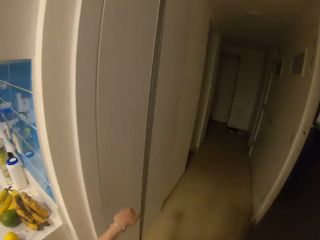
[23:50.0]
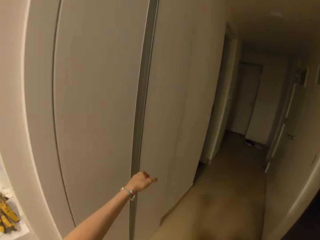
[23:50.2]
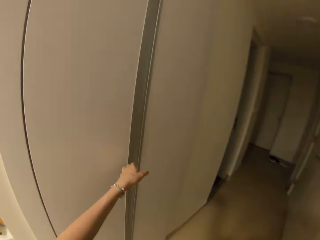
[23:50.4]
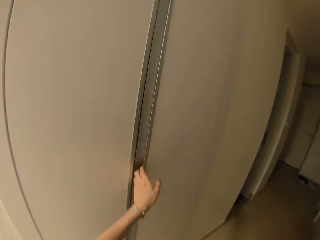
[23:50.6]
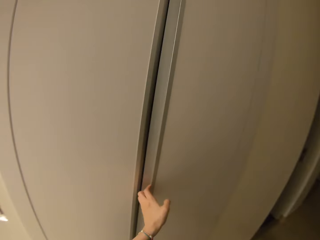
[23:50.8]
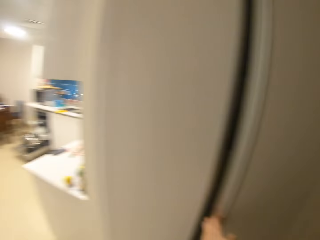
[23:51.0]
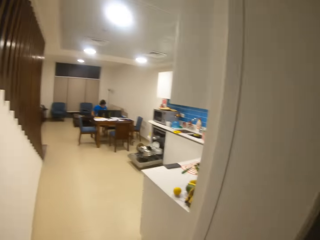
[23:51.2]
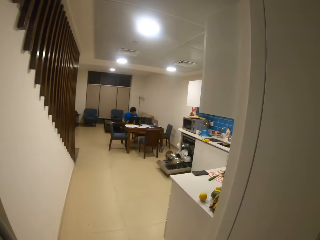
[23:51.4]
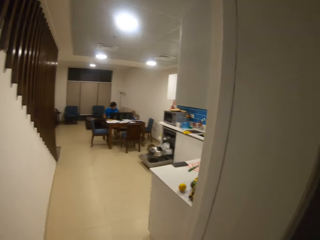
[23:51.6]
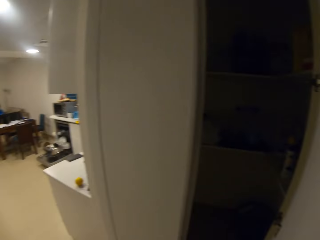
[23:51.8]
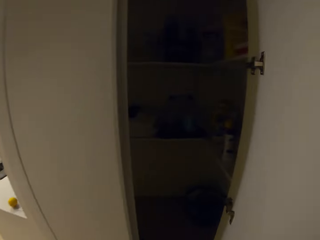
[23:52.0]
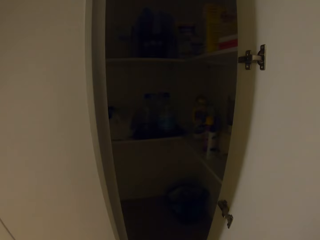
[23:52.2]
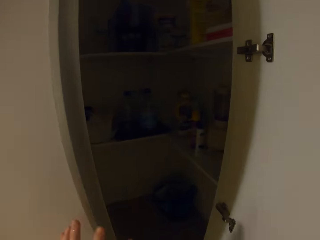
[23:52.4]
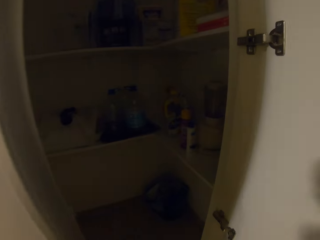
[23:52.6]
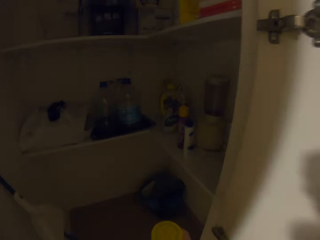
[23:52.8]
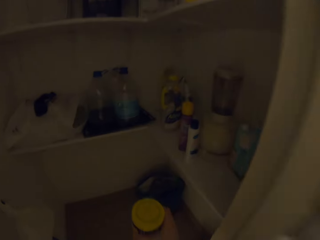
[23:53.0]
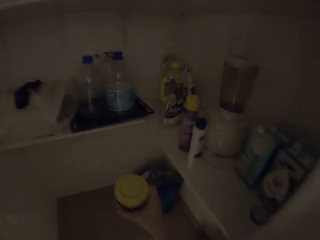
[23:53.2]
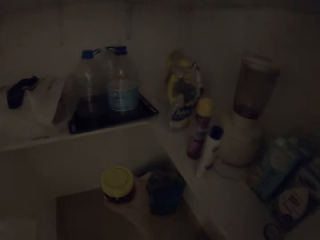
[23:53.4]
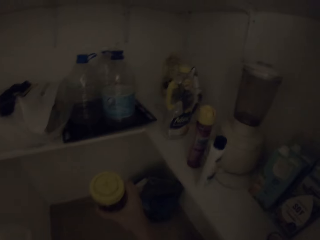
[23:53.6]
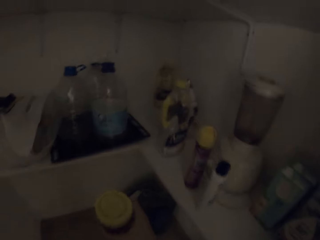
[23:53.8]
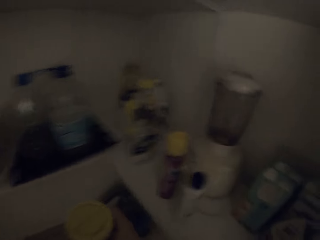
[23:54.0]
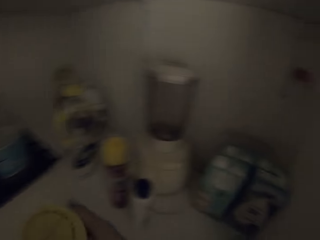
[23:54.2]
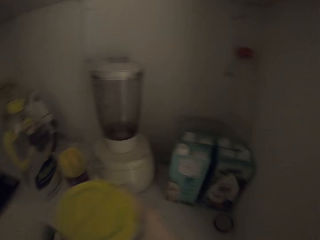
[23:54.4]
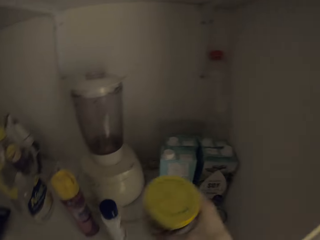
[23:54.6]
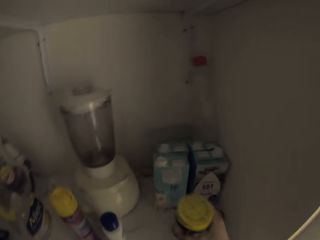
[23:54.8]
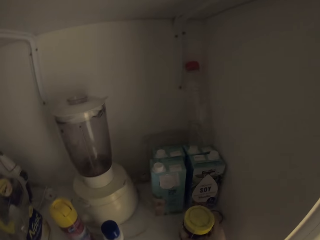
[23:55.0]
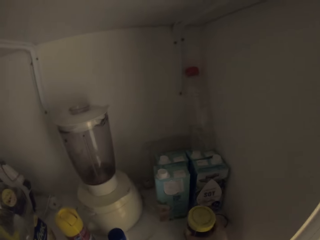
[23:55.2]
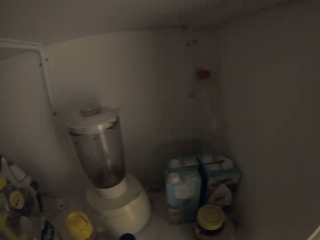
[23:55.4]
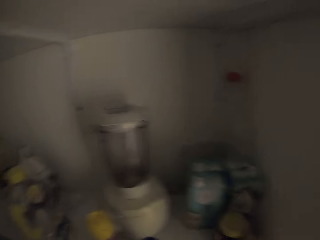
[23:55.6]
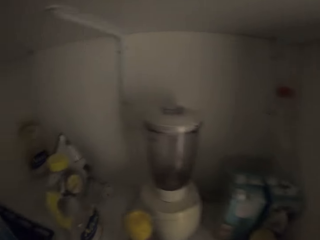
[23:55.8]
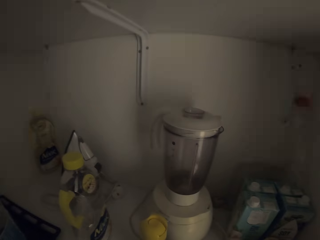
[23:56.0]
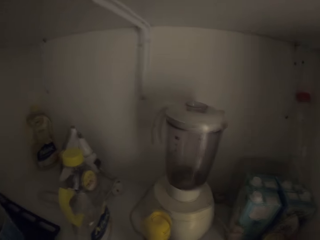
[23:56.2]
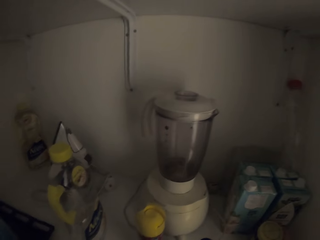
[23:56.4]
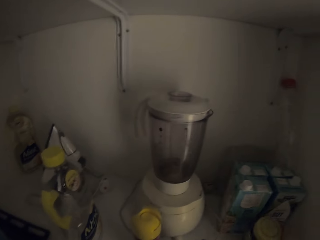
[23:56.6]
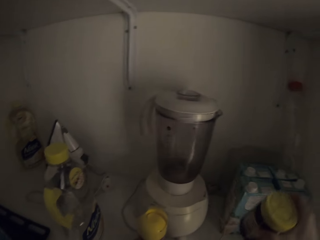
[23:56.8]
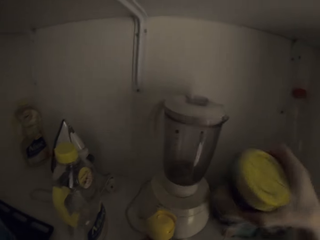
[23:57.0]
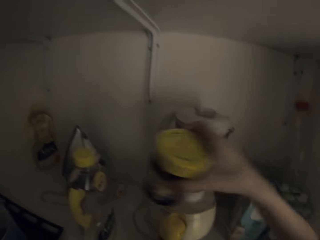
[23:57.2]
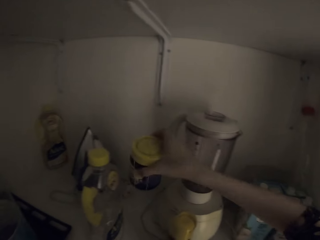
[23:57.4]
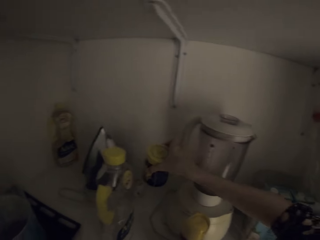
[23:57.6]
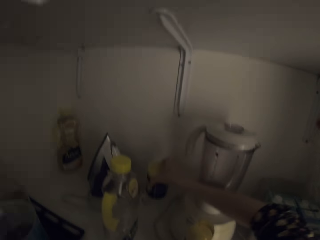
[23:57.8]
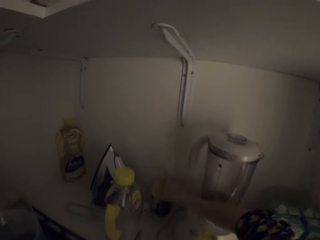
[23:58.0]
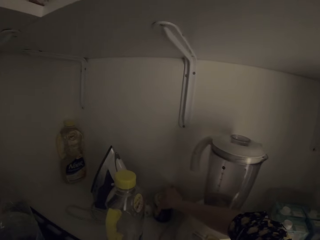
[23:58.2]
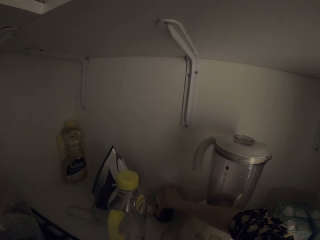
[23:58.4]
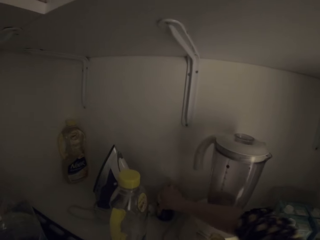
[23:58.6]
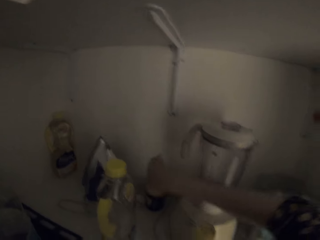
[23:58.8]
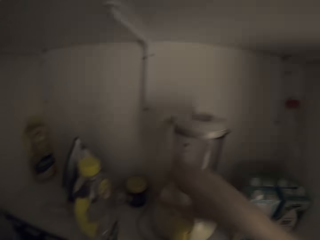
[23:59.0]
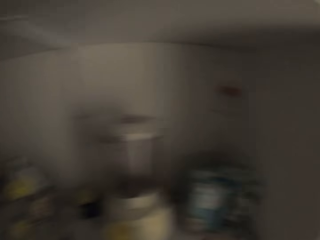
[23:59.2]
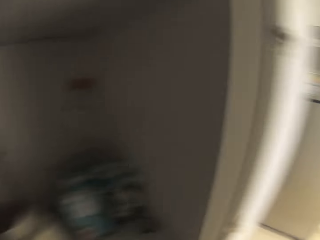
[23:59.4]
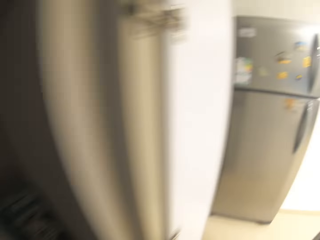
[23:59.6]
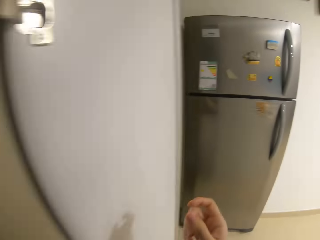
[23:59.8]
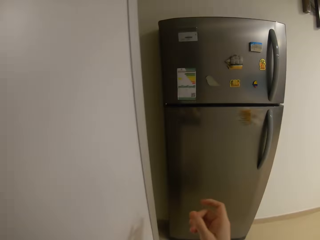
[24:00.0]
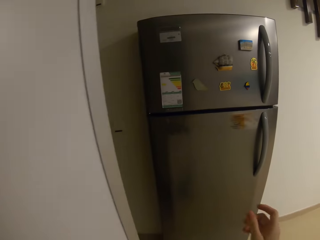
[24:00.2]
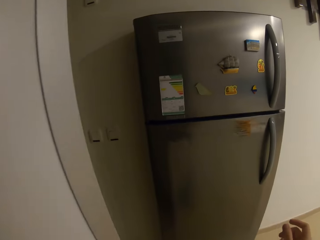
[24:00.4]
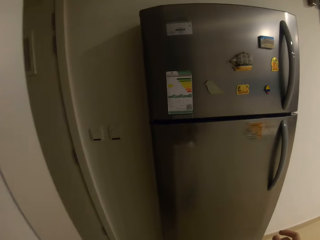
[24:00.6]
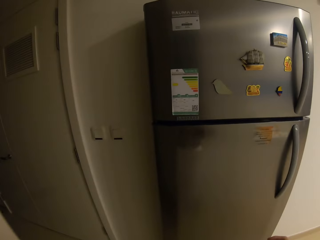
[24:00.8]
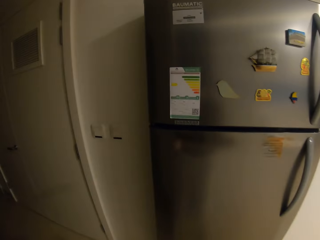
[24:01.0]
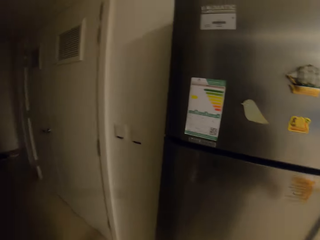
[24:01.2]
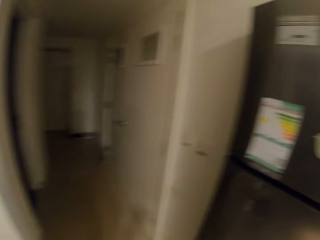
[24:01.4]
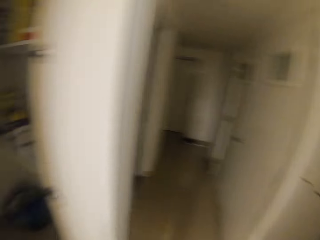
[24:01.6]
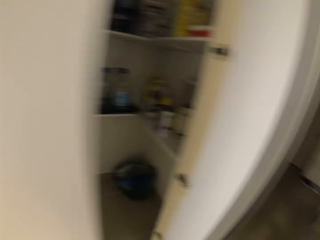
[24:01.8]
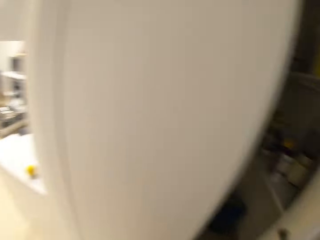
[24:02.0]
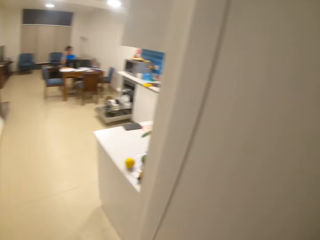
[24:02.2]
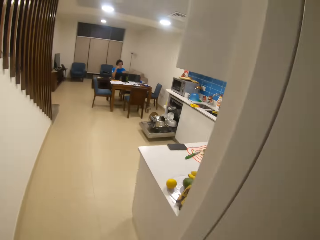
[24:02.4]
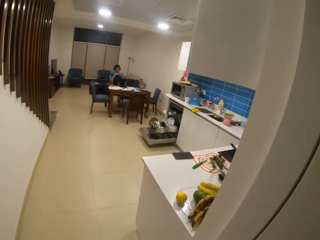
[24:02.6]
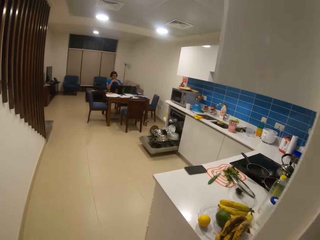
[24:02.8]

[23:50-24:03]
The camera wearer opens the cabinet door. They put the bottle container in the cabinet, on the shelf. They close the cabinet and turn around.

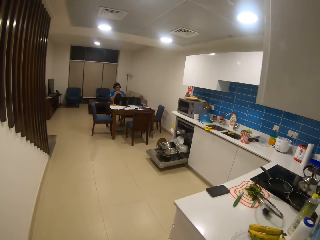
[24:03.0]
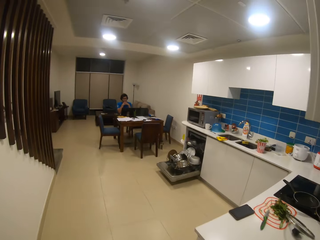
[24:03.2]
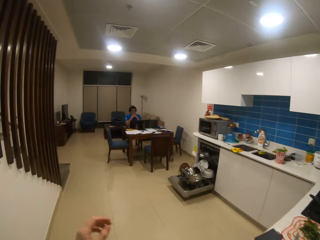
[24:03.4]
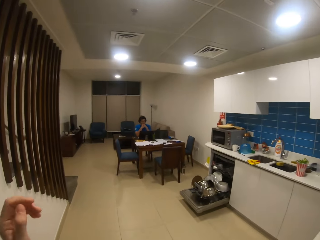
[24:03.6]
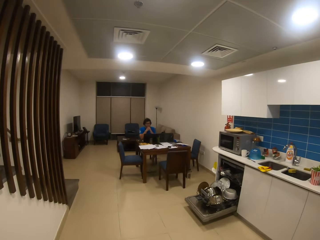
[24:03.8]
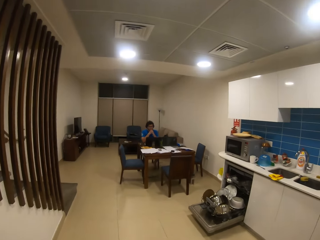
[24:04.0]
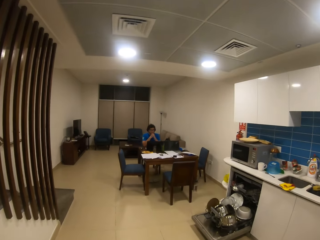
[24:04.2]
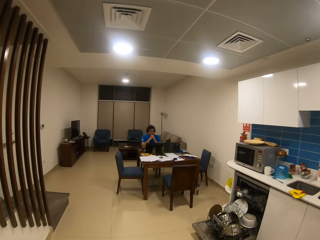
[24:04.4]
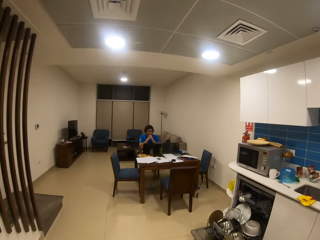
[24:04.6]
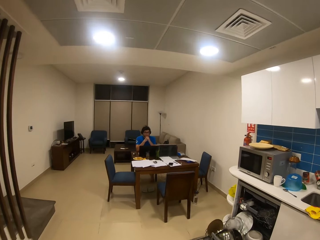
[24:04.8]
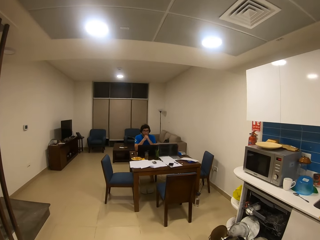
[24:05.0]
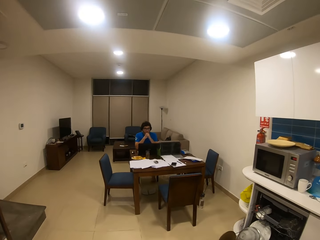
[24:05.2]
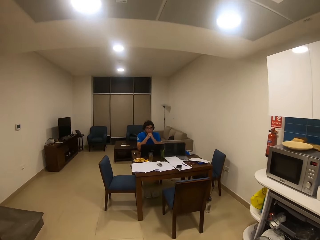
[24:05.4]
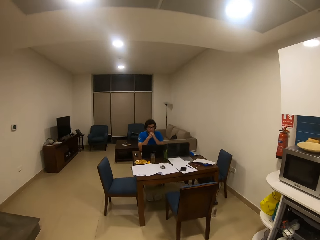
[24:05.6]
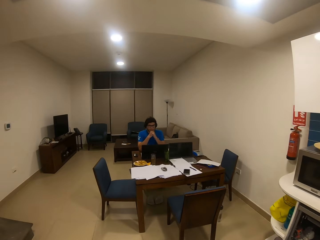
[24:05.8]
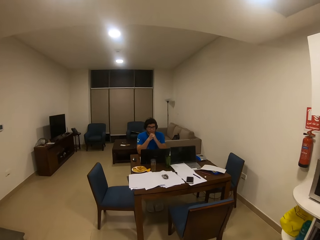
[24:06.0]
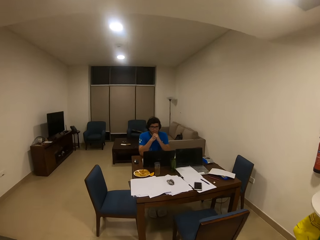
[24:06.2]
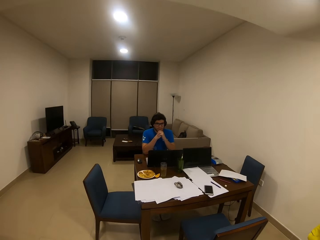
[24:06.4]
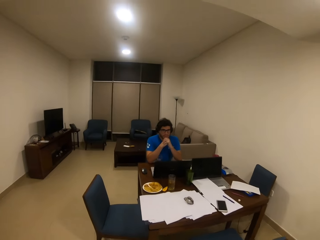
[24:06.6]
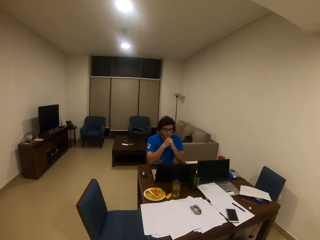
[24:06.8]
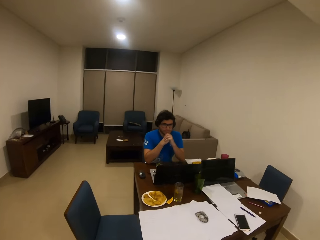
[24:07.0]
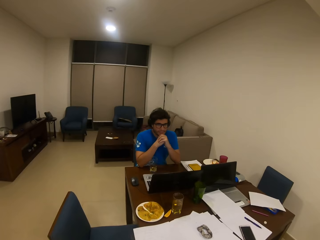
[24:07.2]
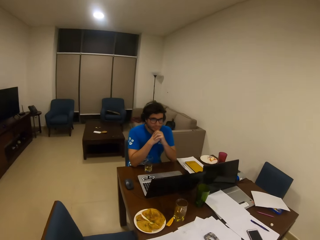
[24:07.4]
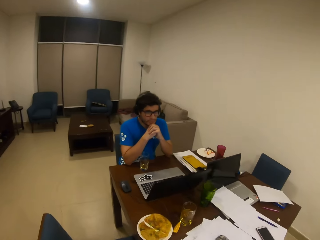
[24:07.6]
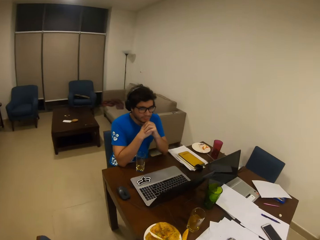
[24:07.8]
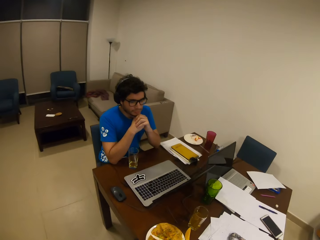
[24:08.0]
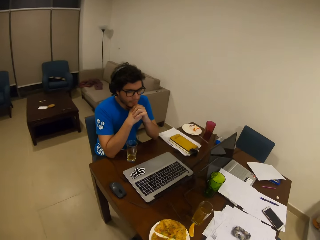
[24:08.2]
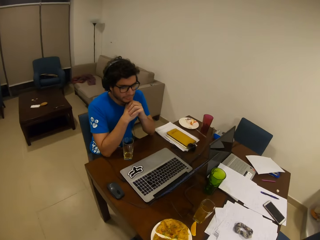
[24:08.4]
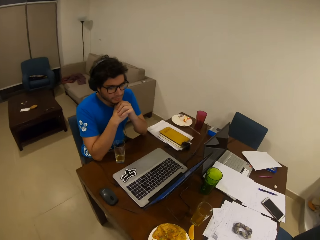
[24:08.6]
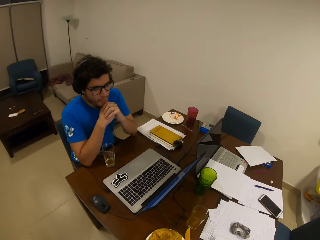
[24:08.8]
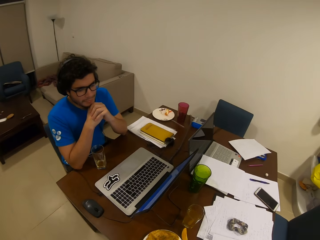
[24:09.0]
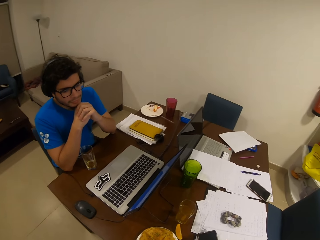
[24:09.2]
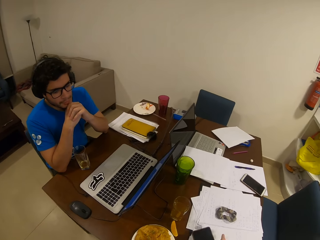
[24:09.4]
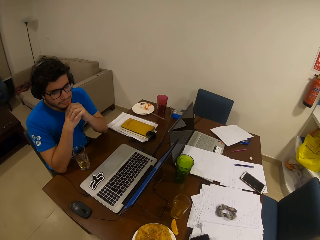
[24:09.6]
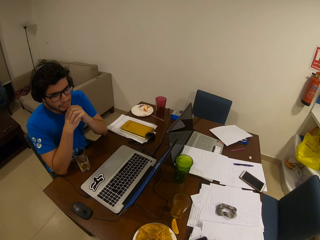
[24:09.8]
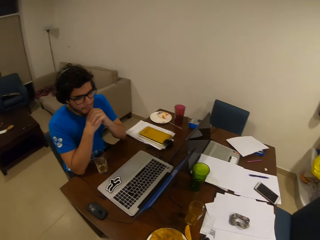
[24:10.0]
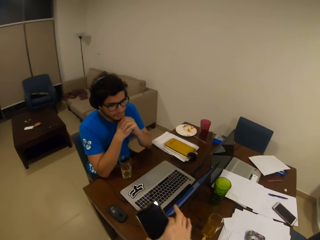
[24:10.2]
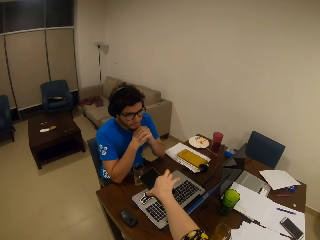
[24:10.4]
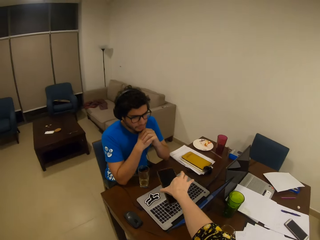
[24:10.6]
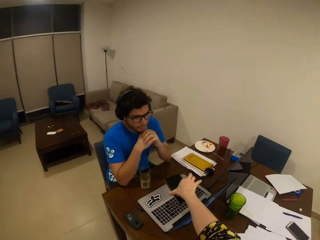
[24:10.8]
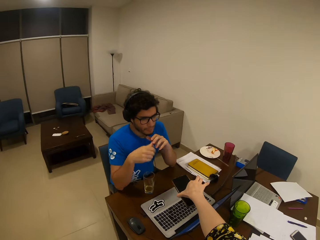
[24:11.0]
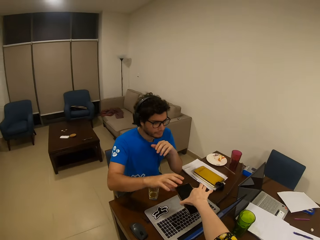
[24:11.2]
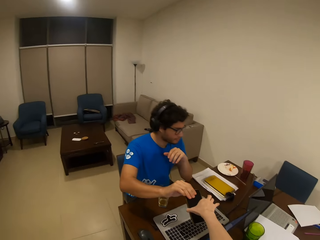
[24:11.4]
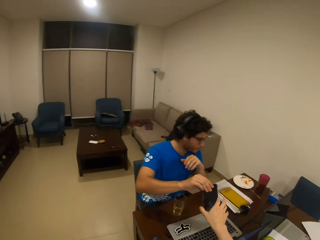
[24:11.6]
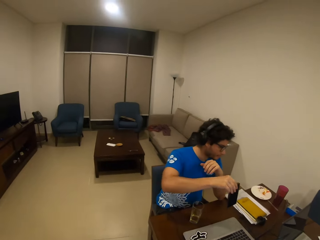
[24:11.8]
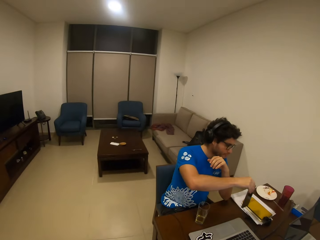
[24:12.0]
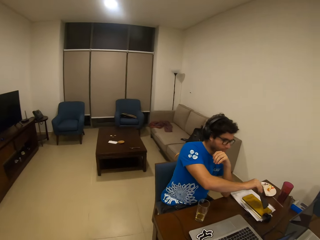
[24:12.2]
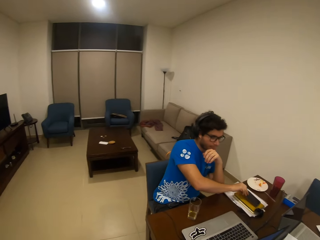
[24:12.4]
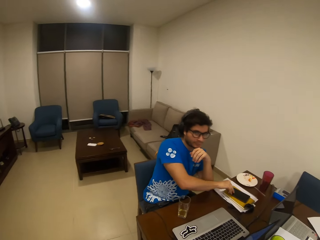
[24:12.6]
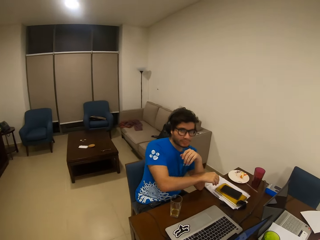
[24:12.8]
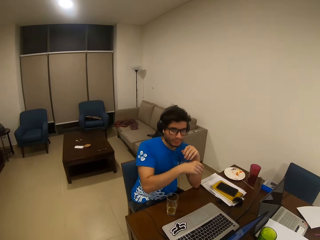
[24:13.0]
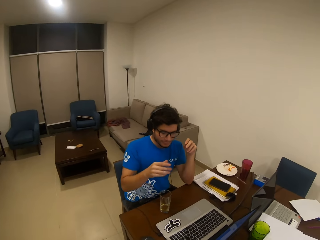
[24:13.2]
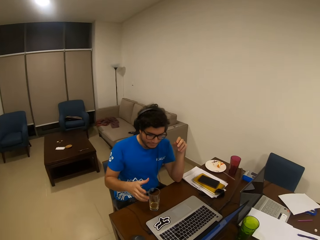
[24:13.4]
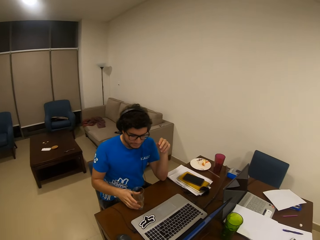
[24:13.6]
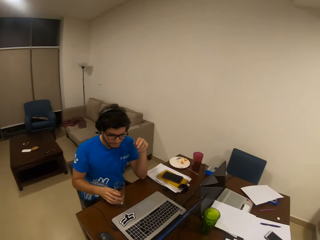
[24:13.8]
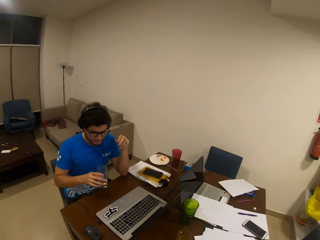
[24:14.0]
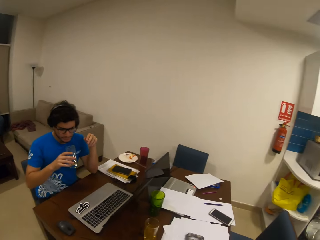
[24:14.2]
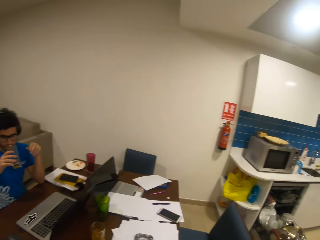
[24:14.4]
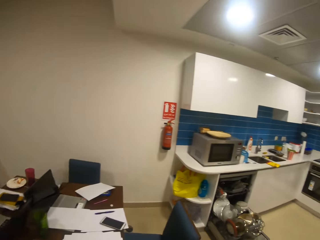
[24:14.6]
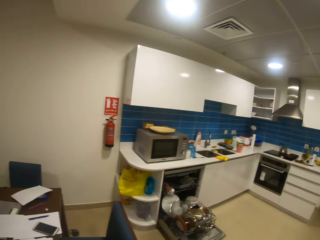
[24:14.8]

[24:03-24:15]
The camera wearer walks across the house. A man sits across the house. The camera wearer picks up the phone from the table. They give the phone to the man. The man puts the phone on top of the book. The man picks up a glass from the table and drinks water from the glass.
